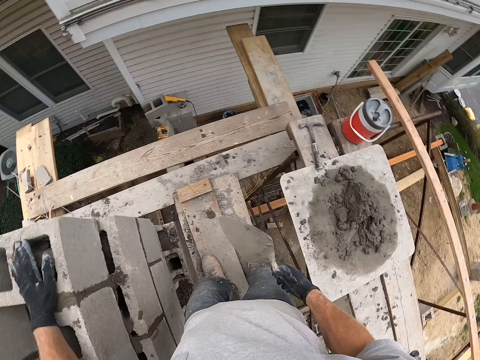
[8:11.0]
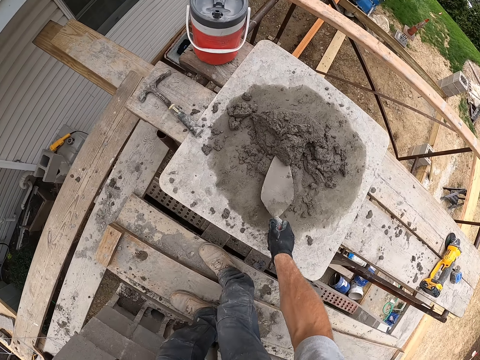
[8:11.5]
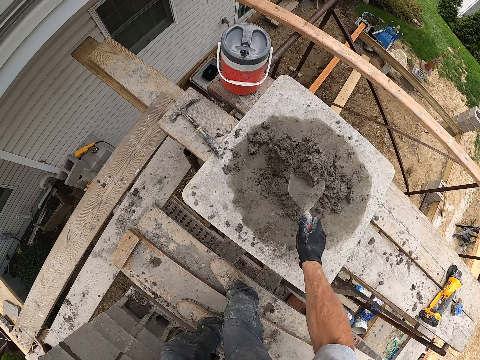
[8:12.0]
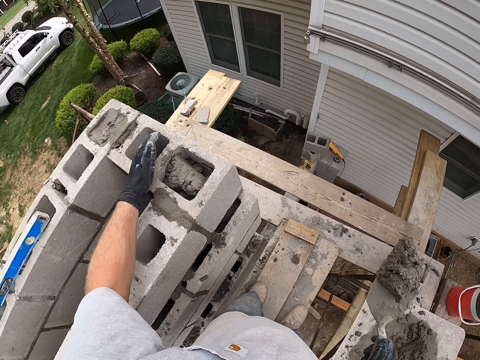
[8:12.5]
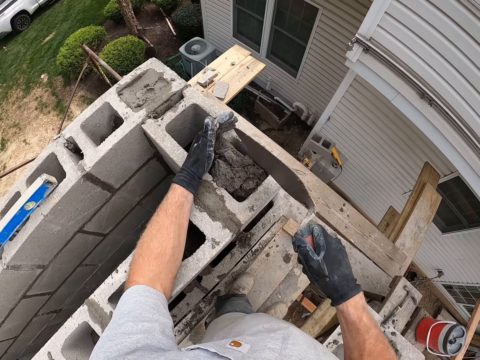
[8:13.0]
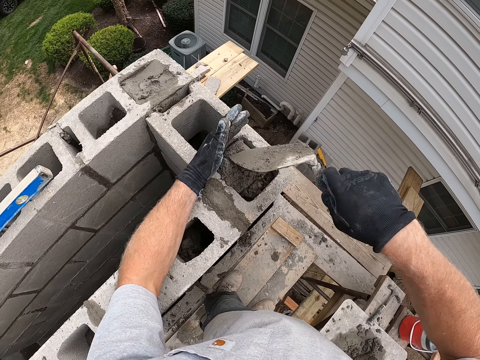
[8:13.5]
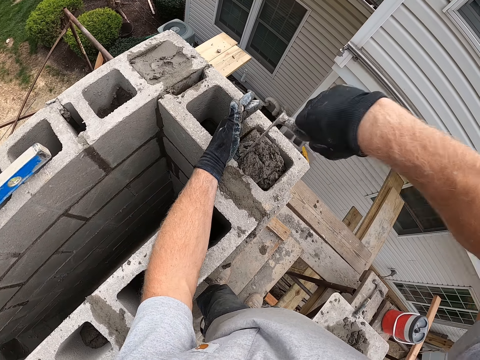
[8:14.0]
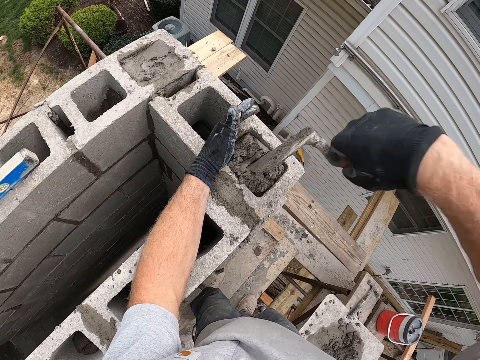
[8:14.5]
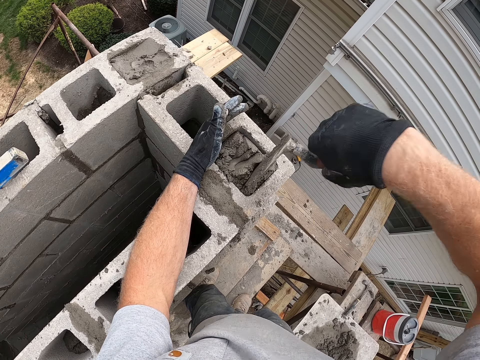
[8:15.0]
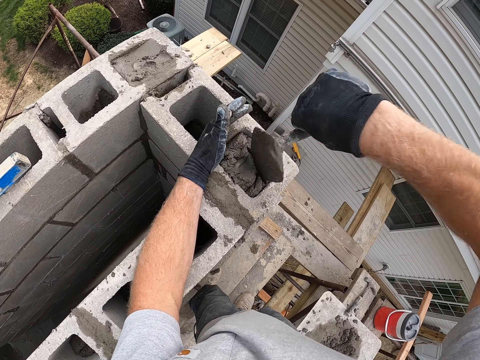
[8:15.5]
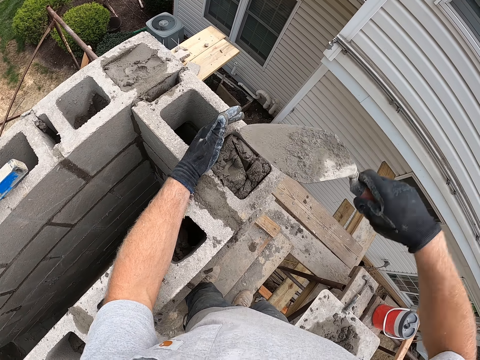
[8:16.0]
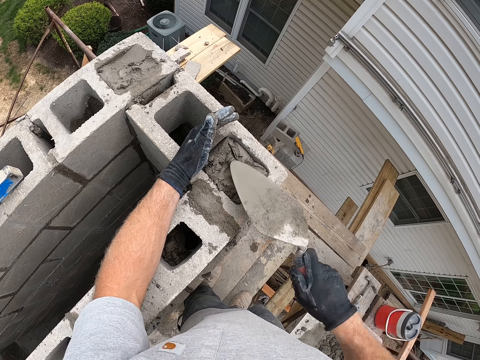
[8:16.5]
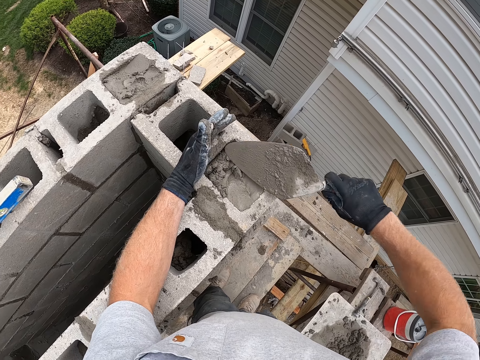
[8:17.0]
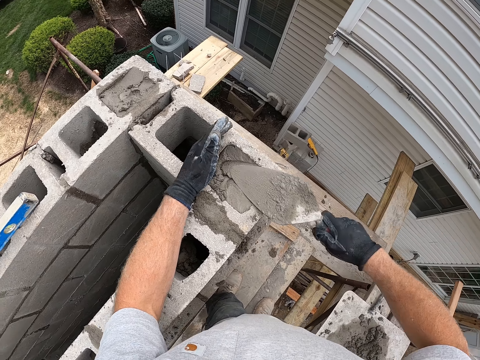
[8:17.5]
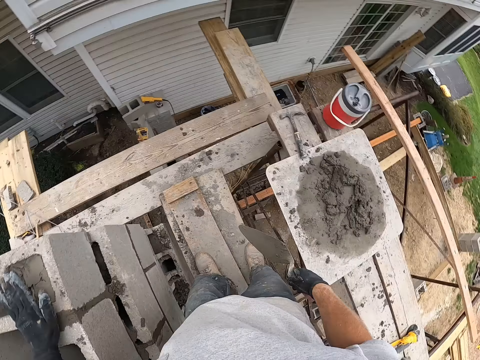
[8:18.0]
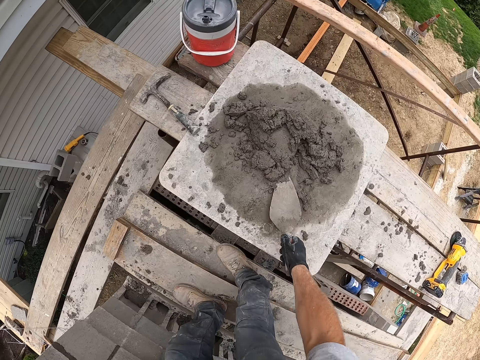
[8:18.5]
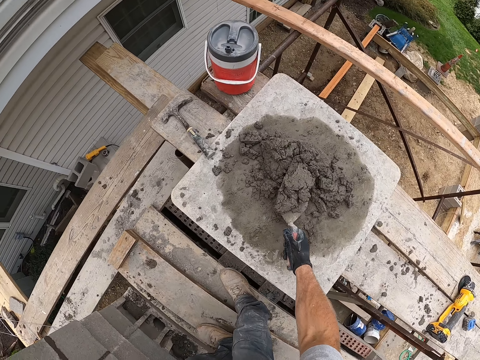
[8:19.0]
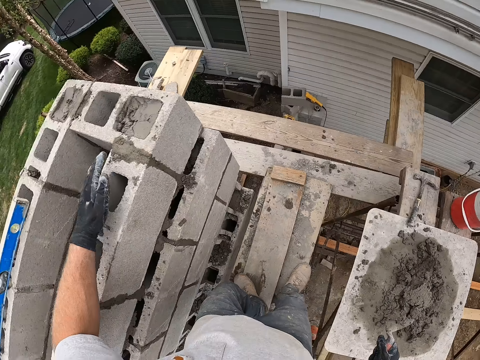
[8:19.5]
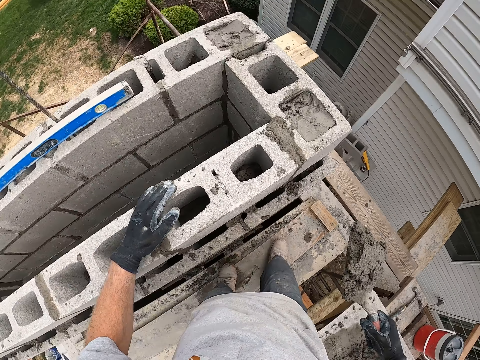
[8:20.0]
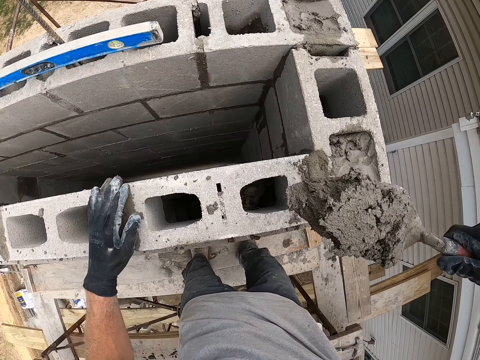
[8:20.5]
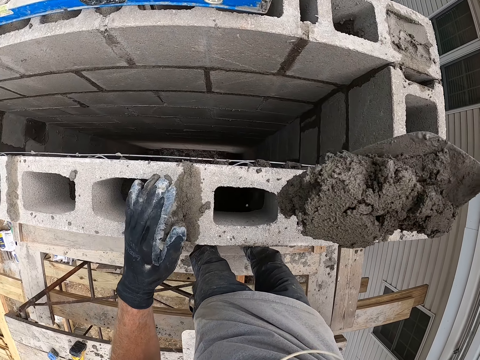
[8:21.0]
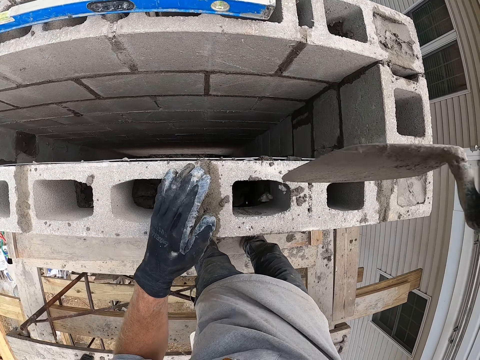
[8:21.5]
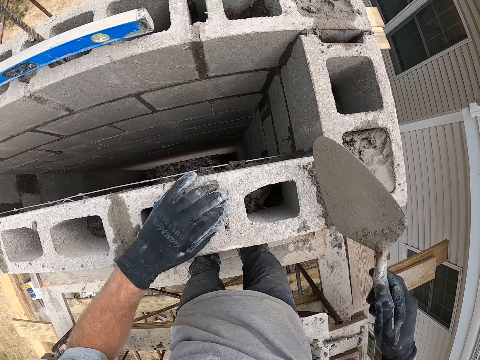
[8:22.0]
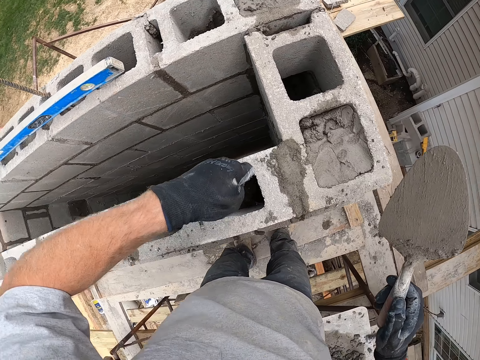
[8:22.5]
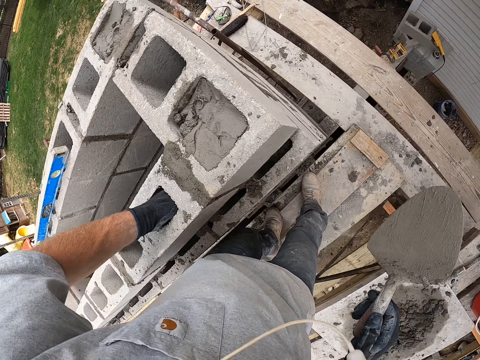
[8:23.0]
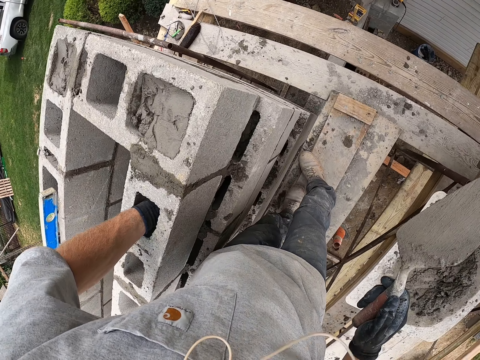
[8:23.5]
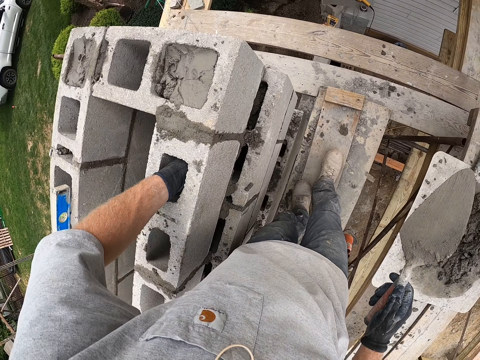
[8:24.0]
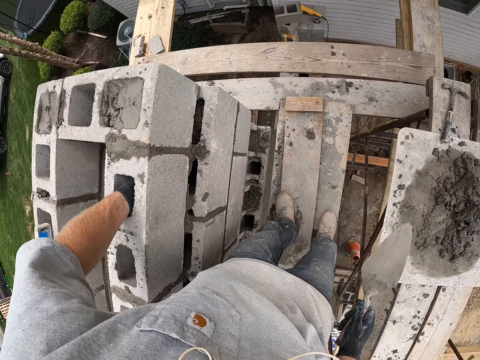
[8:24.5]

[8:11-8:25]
The camera wearer scoops mortar or concrete with the trowel. They pour the mortar into the block hole. They shove the mortar into the block hole. They dig the concrete. They level the concrete. They scoop the mortar with the trowel. They pour the mortar into the block hole. They dip a hand into the block hole.

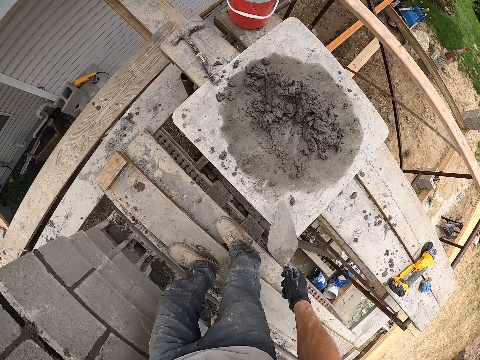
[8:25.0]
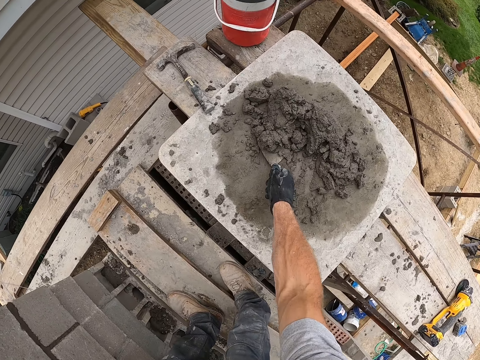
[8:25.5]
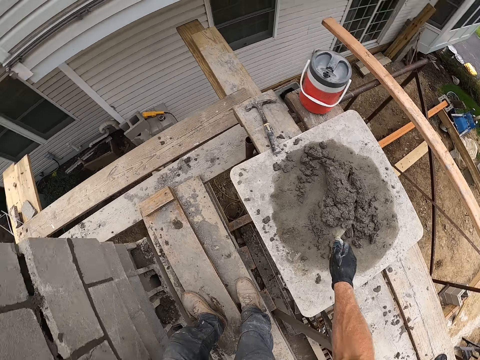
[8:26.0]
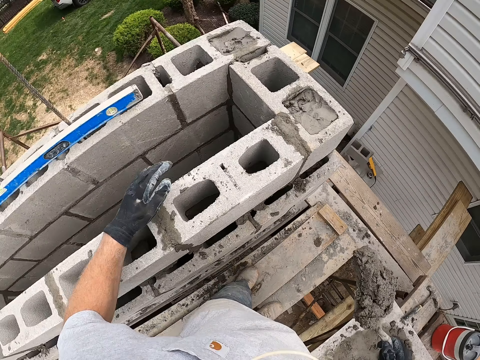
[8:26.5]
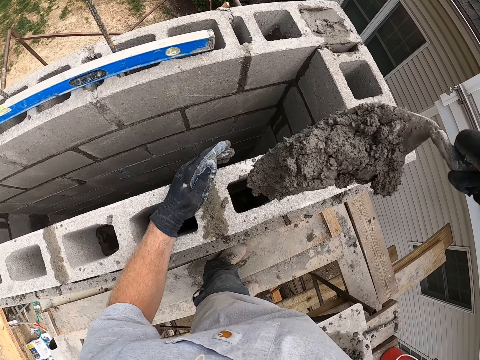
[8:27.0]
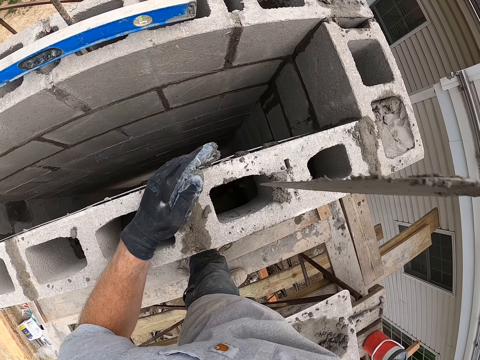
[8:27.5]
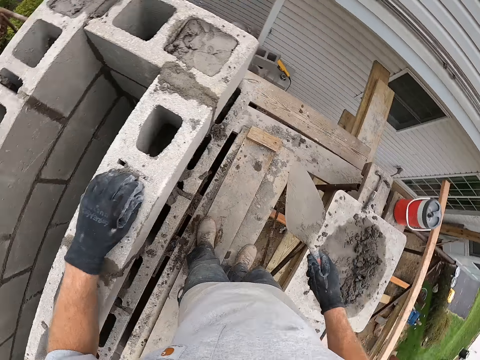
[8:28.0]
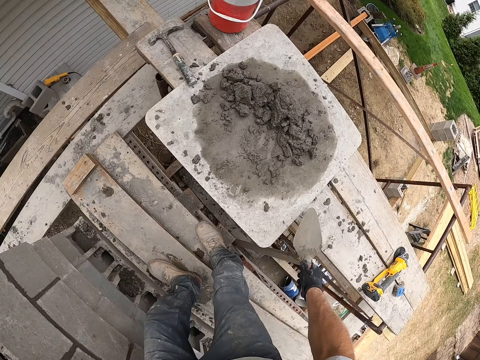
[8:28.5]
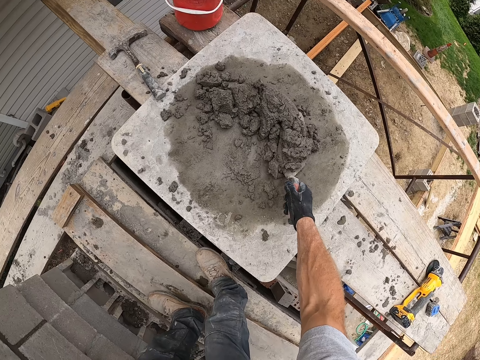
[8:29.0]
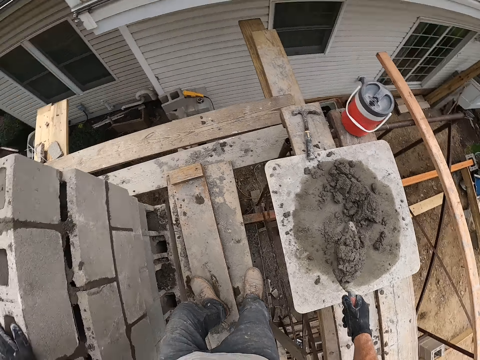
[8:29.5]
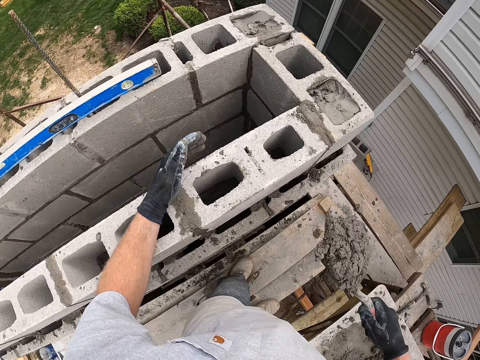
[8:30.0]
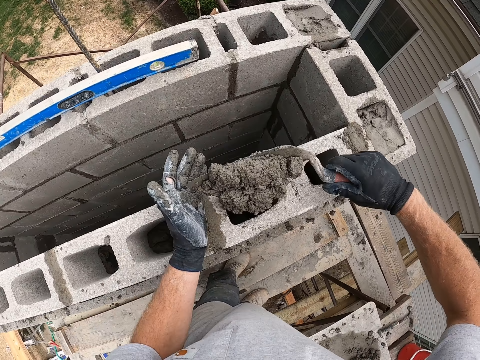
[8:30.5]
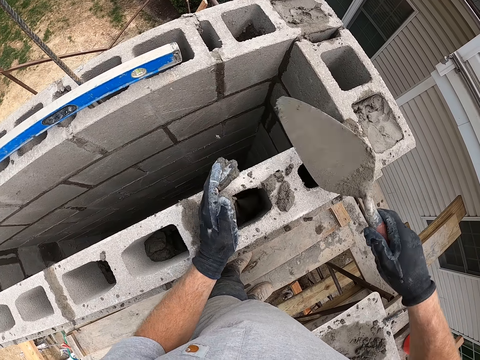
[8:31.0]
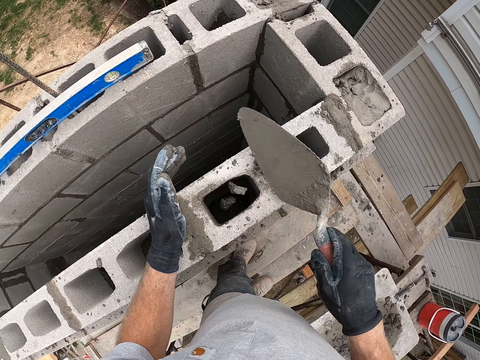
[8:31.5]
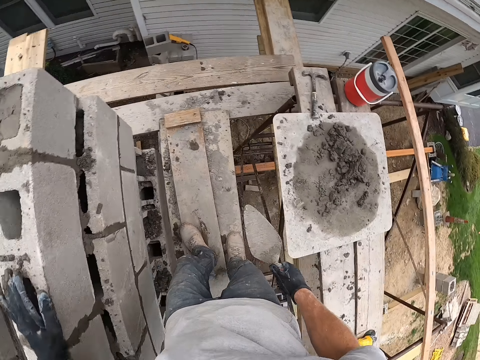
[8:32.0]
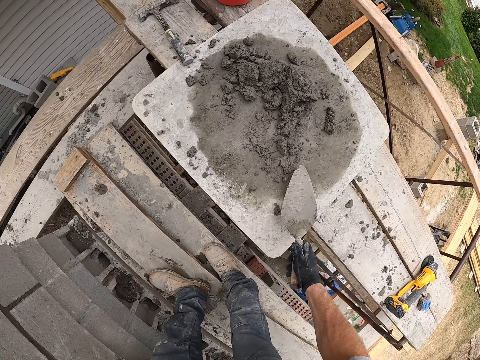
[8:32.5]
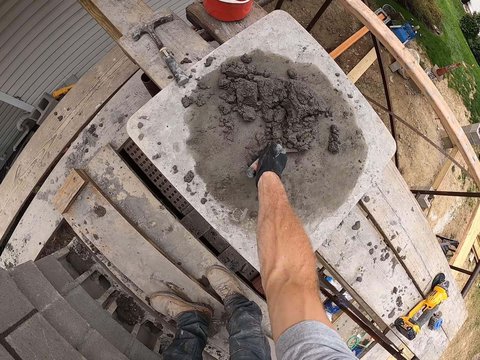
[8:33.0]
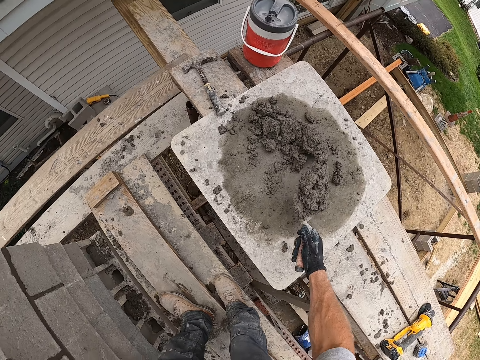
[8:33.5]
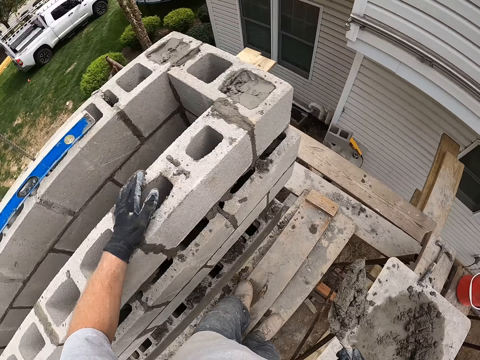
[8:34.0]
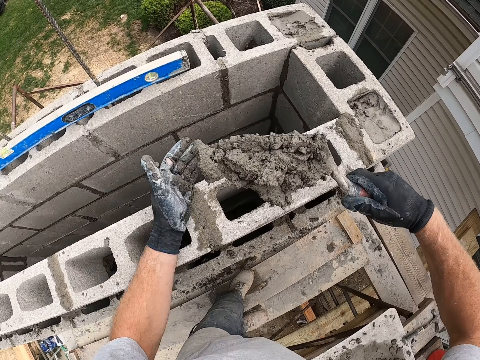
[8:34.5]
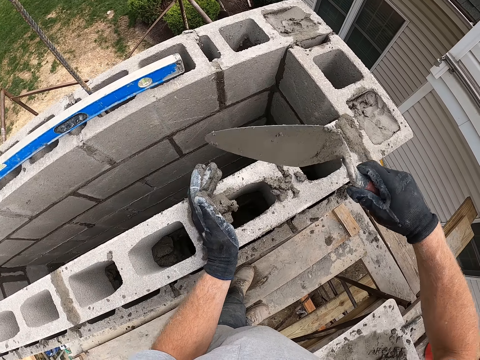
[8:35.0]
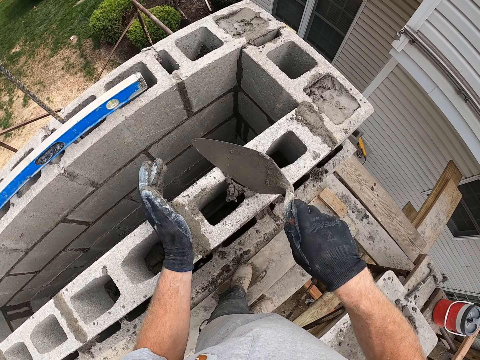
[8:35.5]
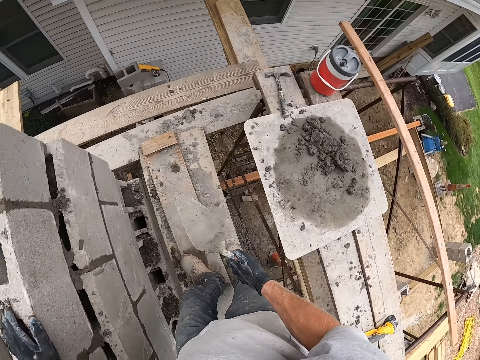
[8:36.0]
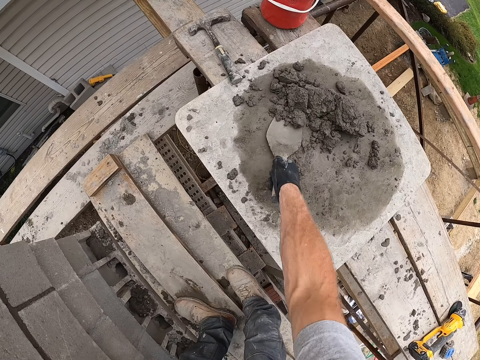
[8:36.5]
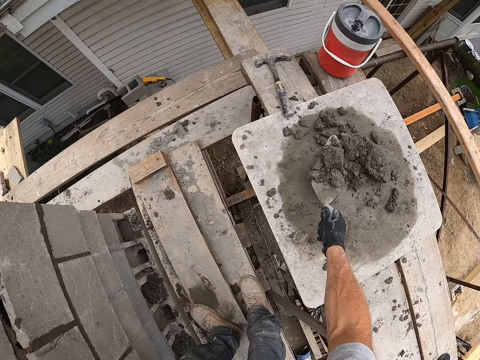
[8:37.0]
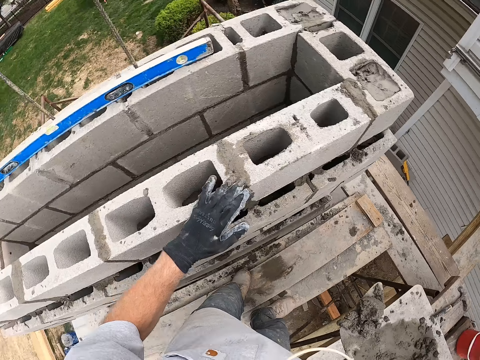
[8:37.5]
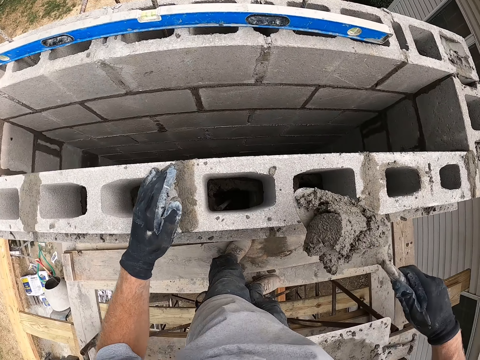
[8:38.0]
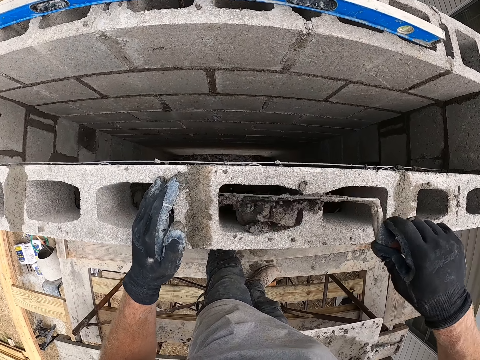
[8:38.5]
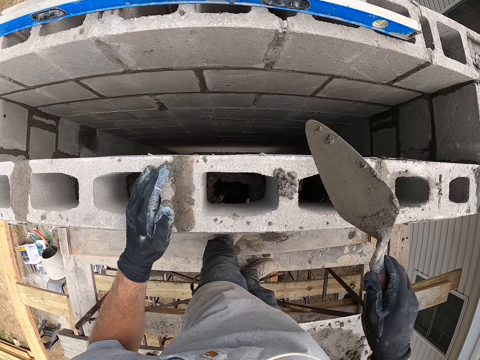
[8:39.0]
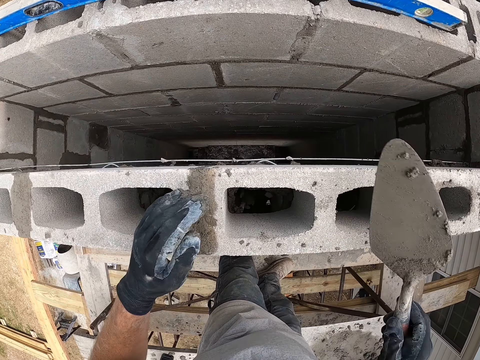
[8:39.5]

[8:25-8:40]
The camera wearer scoops mortar with the trowel. They pour the mortar into the block hole. They scoop the mortar with the trowel. They pour the mortar into the block hole. They scoop the mortar with the trowel. They pour the mortar into the block hole. They scoop the mortar with the trowel. They pour the mortar into the block hole.
